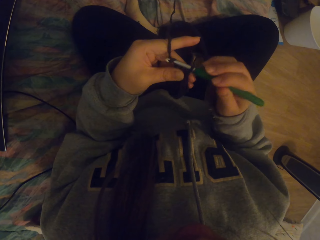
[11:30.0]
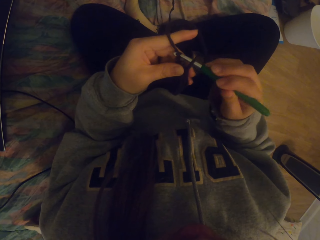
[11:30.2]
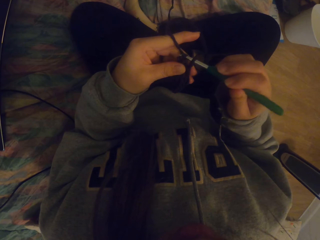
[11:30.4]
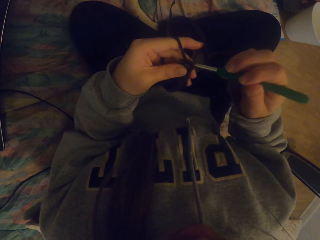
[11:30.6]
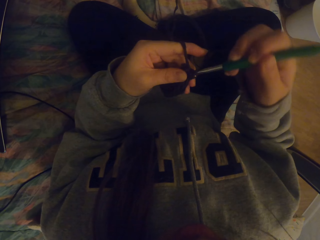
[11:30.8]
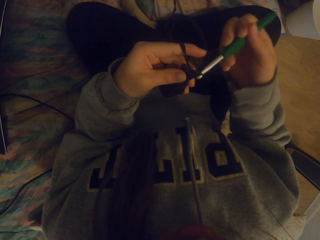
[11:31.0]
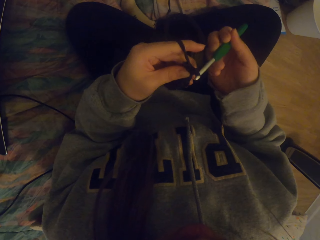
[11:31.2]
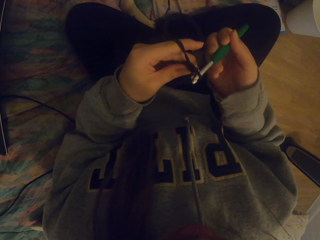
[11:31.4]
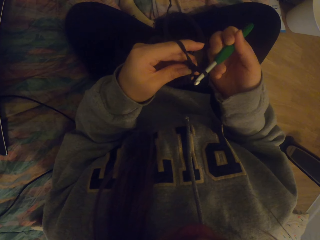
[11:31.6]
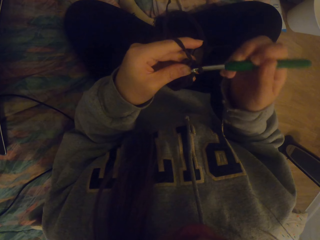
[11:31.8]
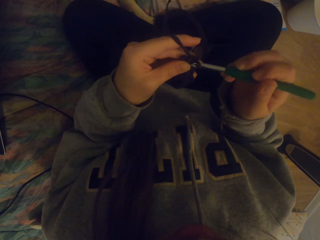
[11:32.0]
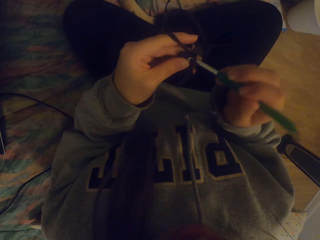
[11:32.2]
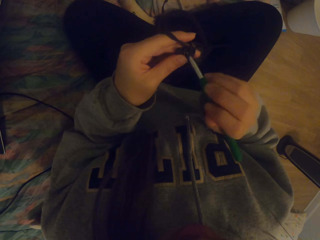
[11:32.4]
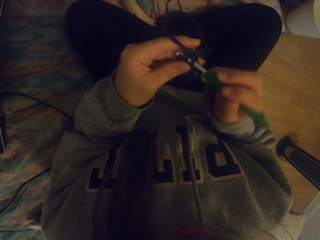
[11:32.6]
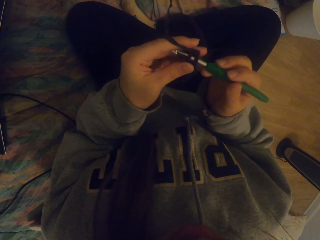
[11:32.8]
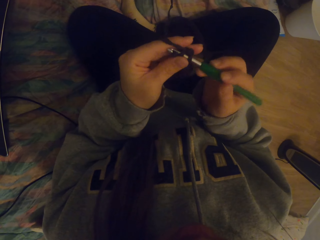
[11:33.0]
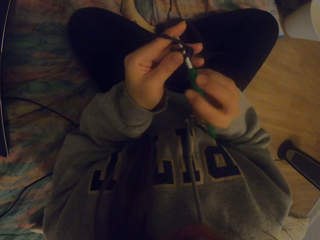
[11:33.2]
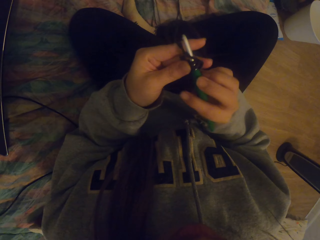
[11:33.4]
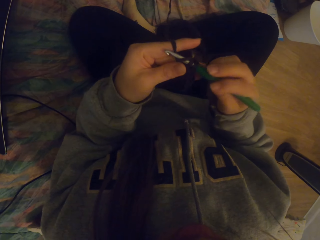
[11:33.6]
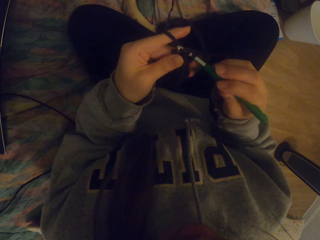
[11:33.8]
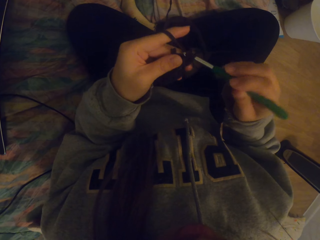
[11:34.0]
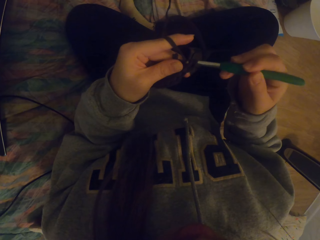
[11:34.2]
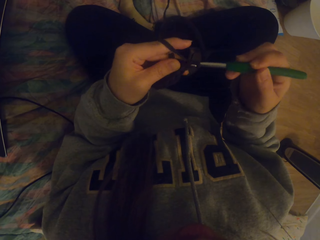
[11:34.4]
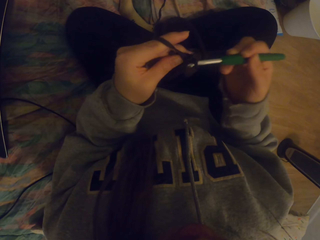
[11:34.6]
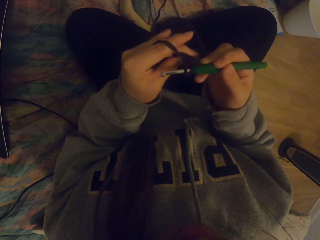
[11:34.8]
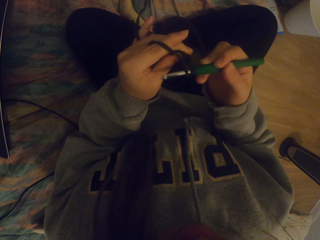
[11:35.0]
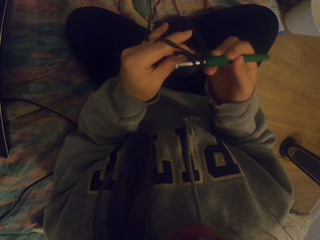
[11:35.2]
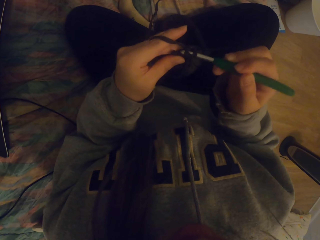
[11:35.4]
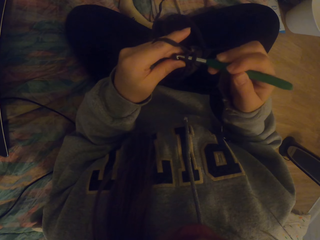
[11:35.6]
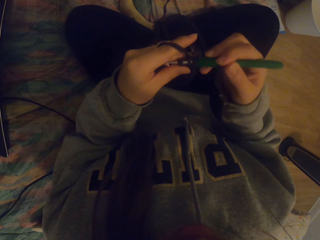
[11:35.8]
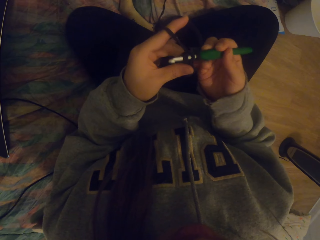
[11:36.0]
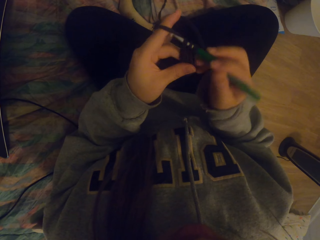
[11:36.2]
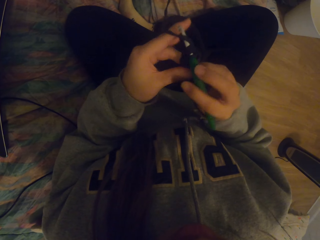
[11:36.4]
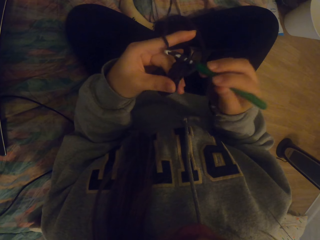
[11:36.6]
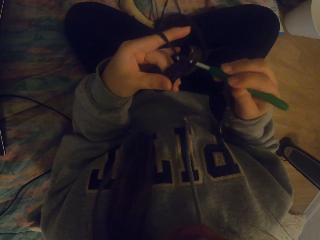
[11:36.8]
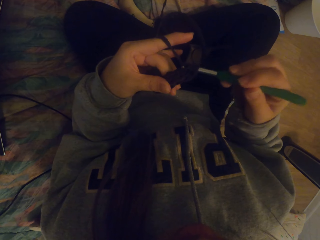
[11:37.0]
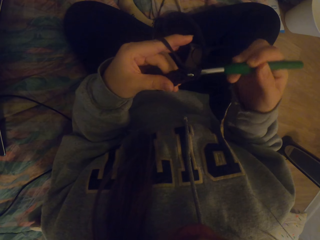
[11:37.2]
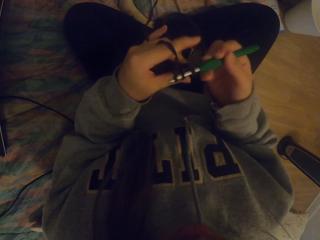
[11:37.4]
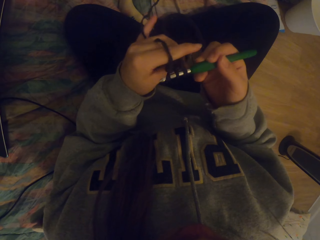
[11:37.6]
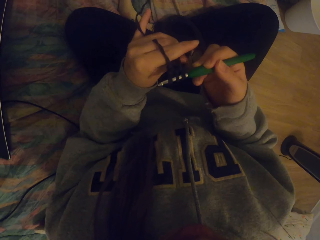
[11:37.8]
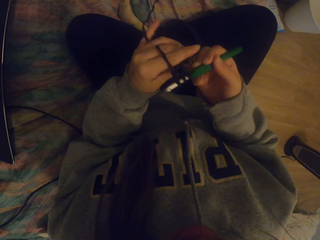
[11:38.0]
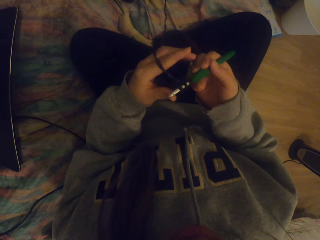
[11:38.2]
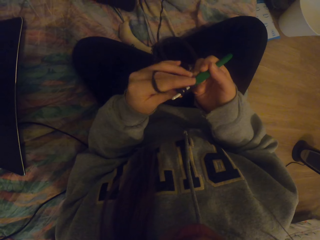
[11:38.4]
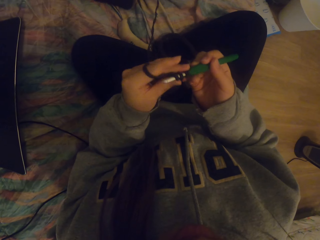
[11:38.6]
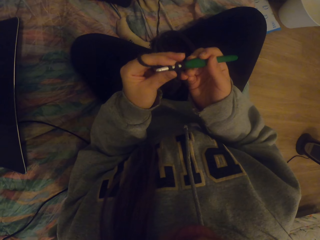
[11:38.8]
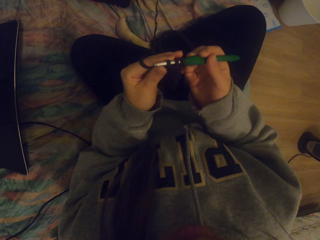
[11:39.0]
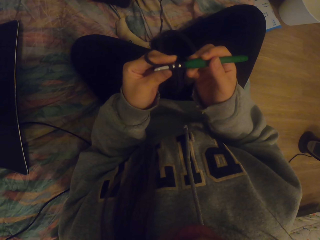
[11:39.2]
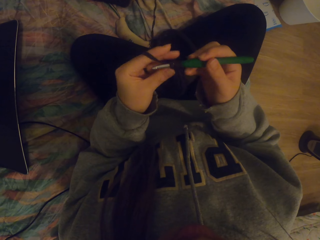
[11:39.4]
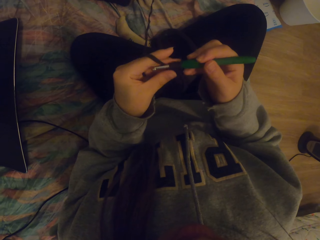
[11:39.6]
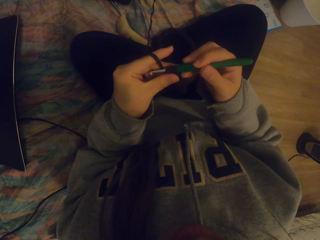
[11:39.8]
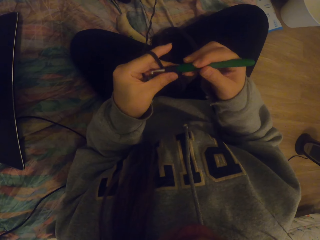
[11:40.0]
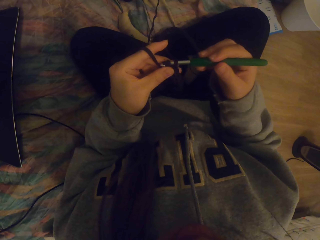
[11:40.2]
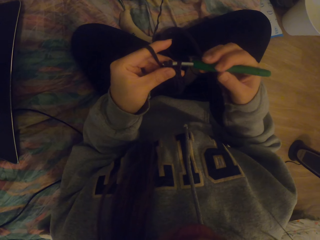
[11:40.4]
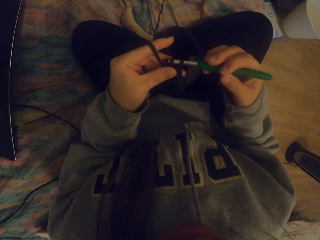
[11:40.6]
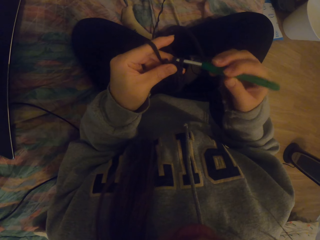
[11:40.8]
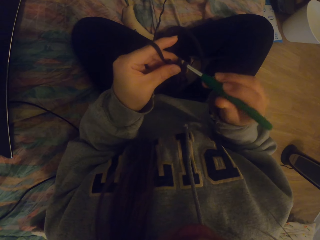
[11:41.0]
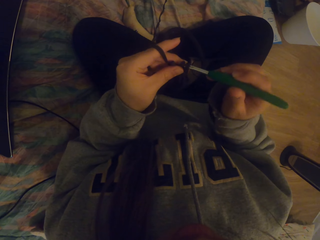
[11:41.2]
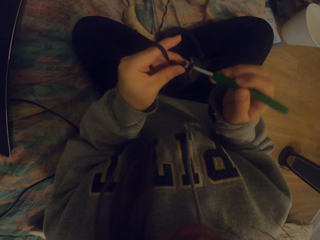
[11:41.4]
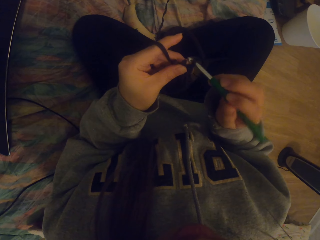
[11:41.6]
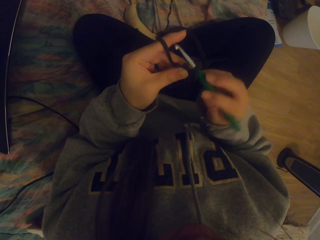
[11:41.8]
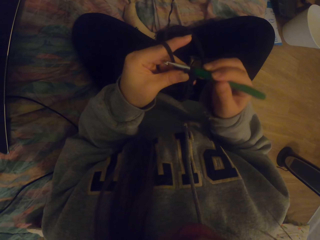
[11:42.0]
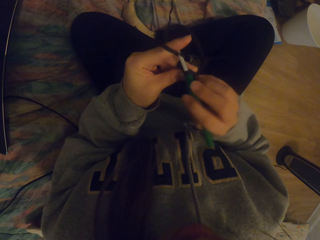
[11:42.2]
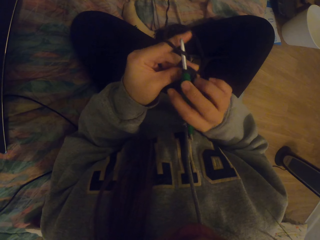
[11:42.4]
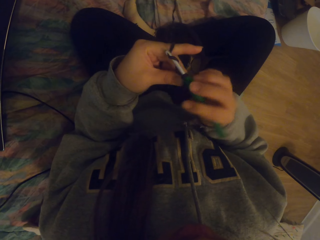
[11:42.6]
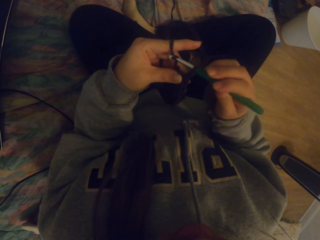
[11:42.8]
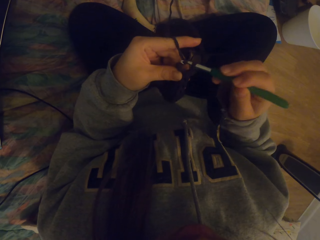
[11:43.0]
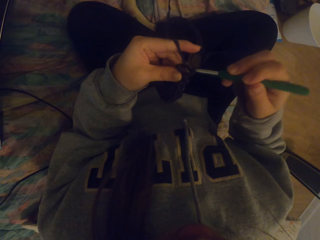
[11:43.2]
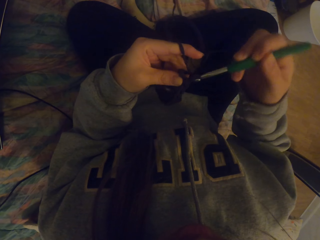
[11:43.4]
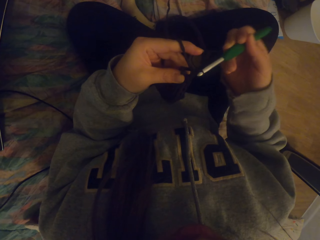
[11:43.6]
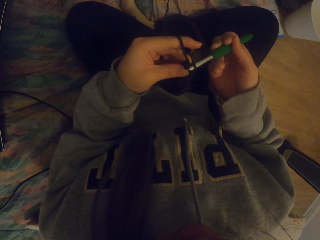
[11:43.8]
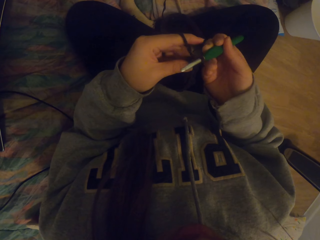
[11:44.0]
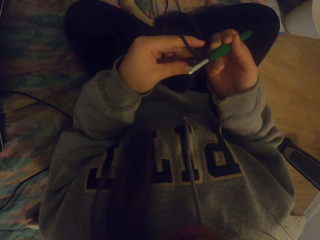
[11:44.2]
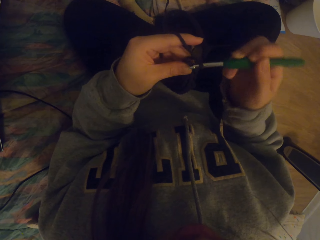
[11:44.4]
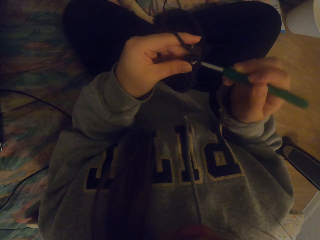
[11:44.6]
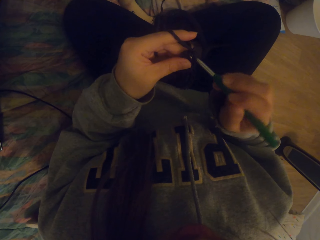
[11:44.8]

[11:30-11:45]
The camera wearer knits fabric. They straighten the crochet. They crochet with a crochet hook.

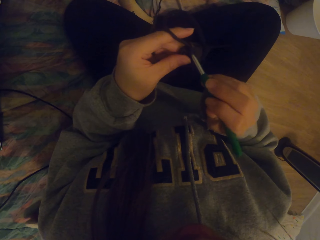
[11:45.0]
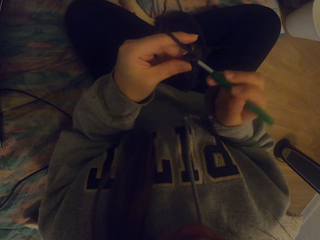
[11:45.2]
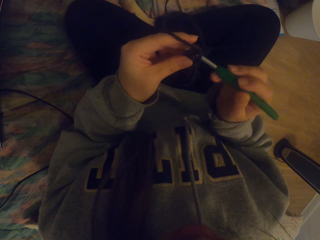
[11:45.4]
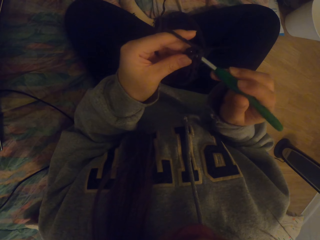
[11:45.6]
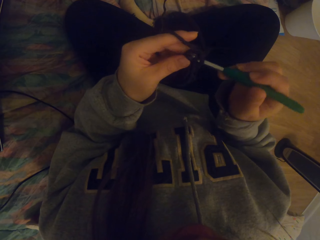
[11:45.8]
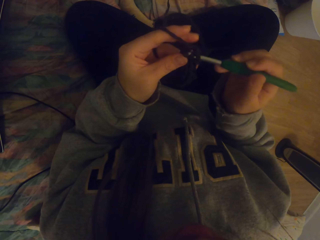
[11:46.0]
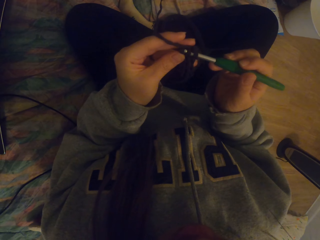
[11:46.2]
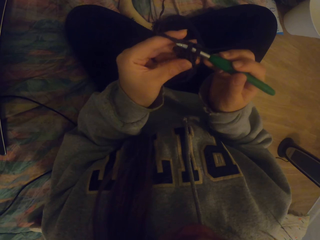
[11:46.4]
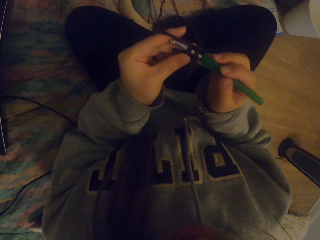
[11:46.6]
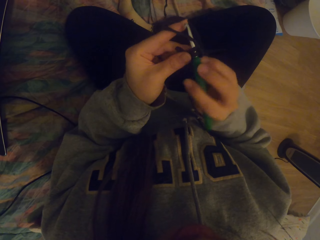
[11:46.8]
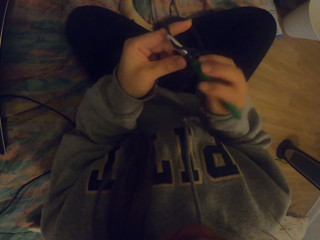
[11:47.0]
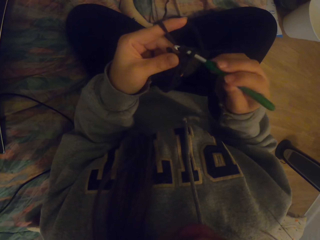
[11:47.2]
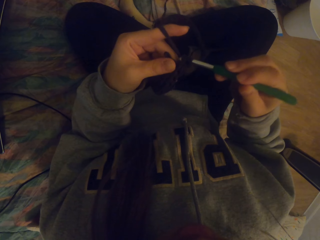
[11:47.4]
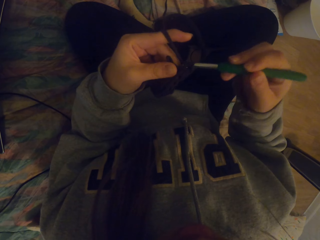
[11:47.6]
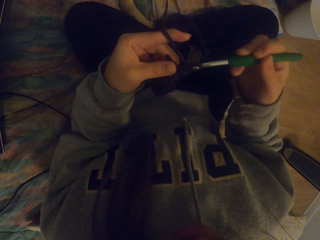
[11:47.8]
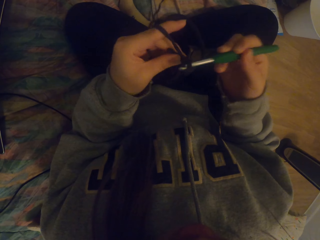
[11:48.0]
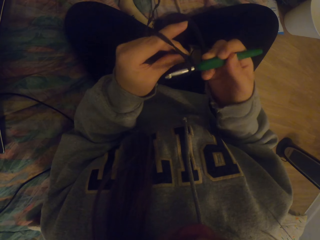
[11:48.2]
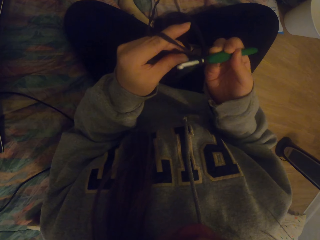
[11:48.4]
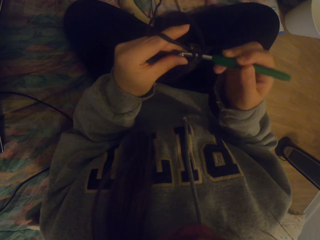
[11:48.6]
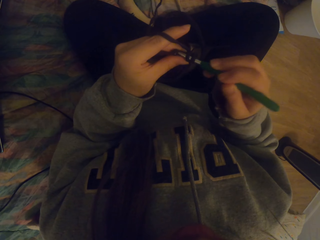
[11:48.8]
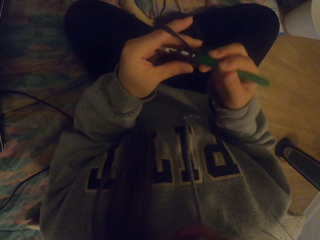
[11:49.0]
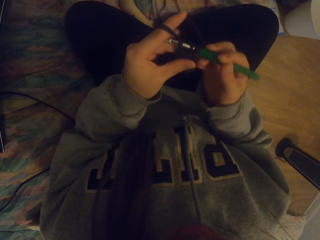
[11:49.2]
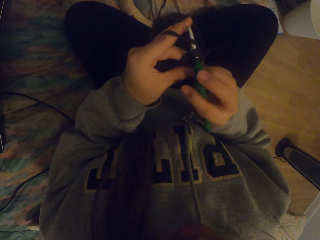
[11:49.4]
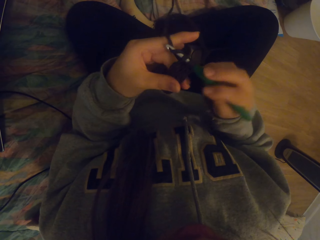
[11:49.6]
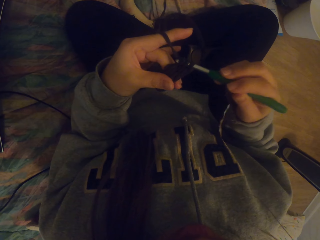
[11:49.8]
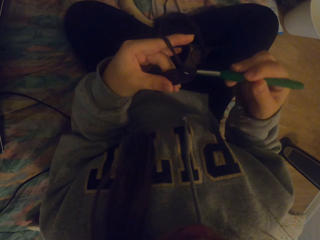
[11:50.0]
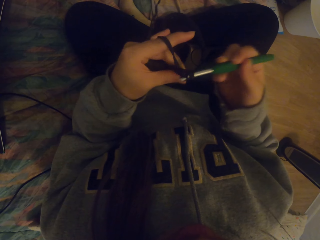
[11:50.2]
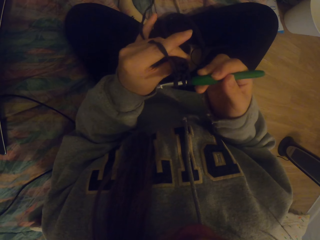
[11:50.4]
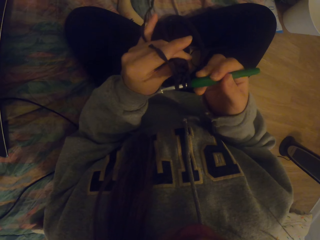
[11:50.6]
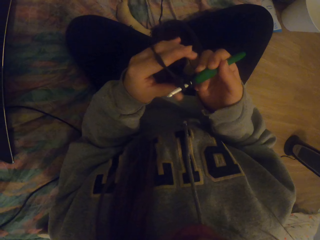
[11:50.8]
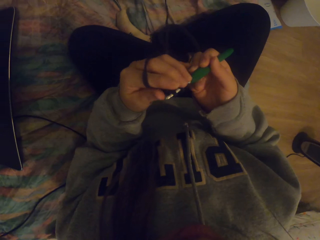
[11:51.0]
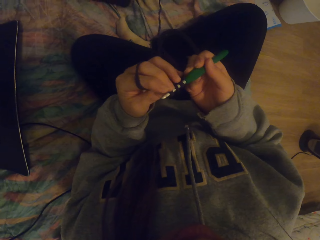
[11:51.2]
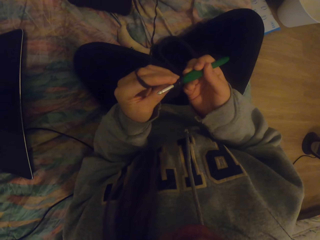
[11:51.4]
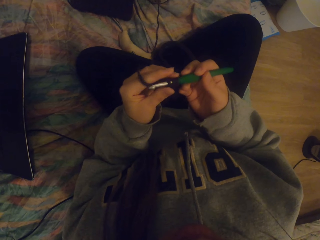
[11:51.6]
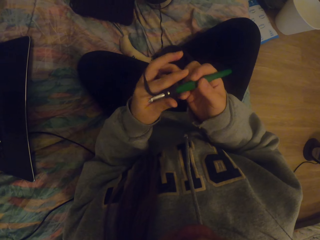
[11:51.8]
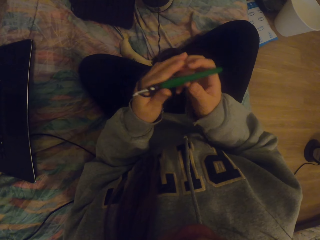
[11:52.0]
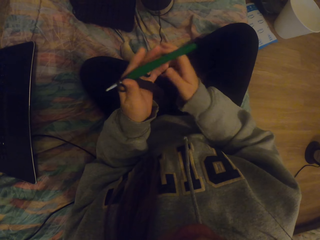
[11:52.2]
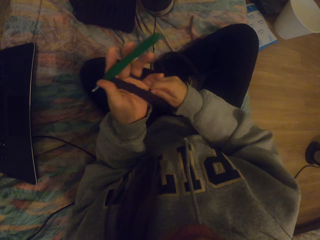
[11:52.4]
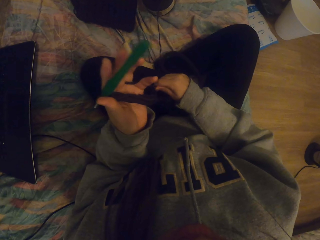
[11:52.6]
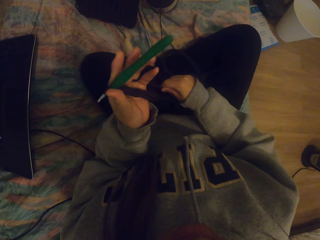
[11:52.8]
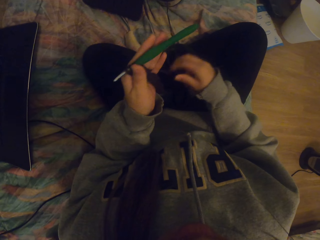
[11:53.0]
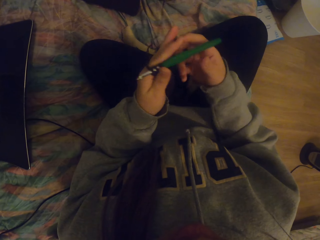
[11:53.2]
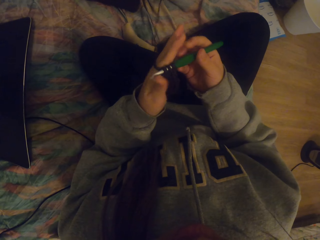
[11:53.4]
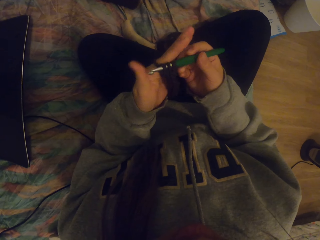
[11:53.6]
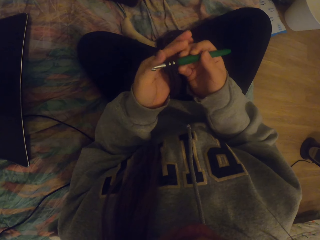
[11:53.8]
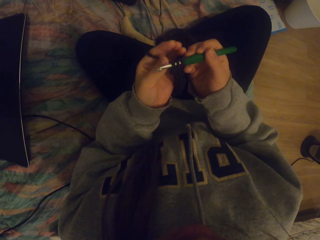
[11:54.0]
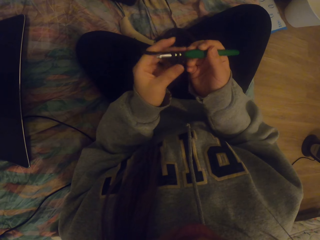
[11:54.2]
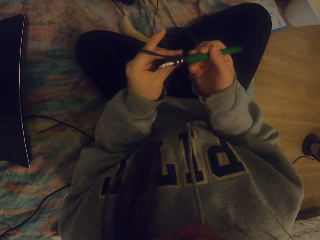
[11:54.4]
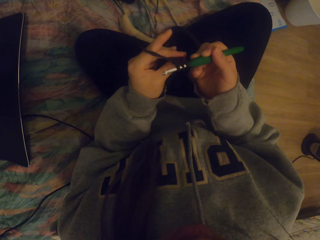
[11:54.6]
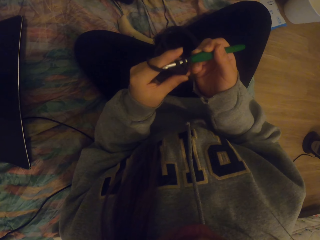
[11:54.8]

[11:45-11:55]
The camera wearer straightens the knitted fabric.
